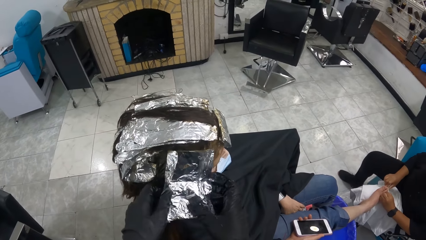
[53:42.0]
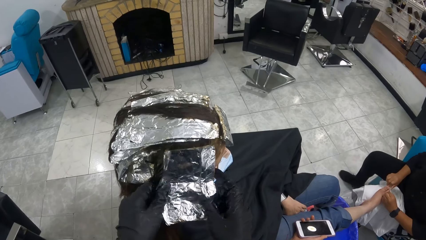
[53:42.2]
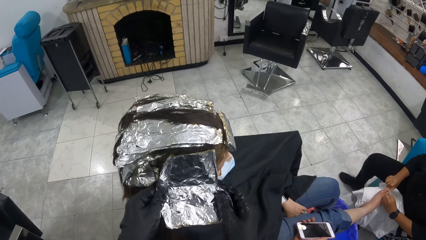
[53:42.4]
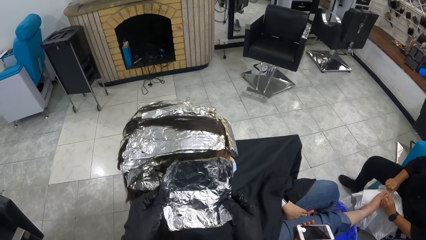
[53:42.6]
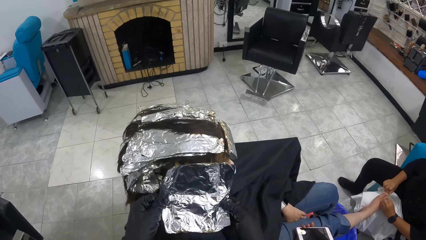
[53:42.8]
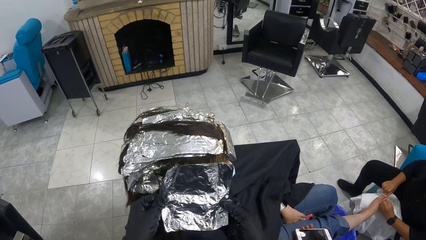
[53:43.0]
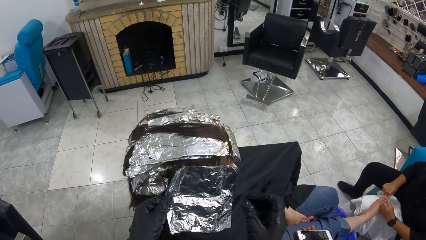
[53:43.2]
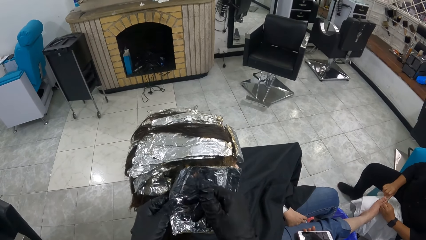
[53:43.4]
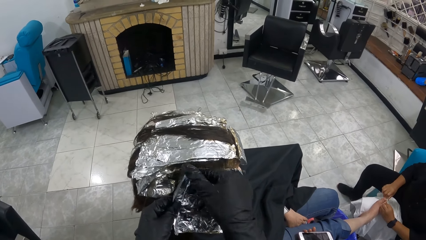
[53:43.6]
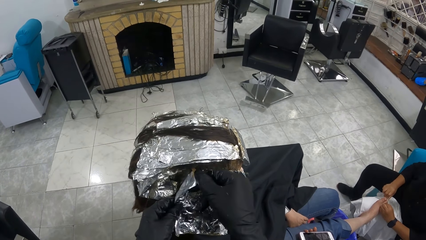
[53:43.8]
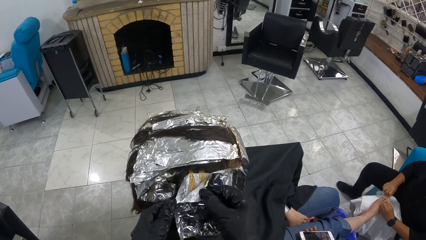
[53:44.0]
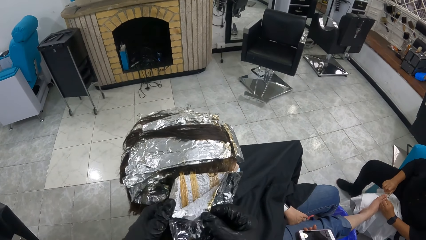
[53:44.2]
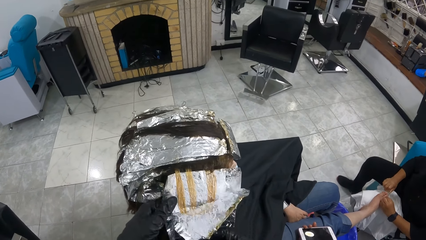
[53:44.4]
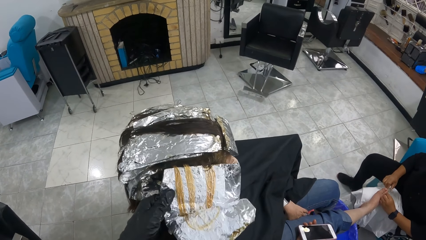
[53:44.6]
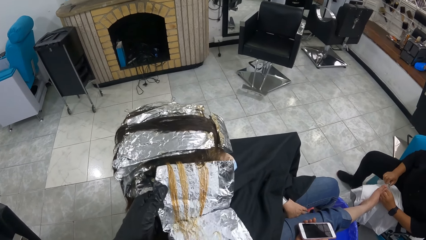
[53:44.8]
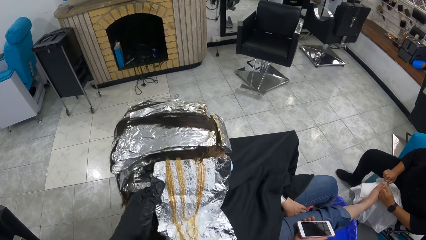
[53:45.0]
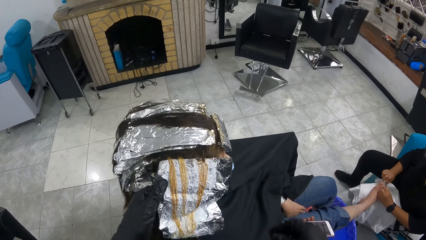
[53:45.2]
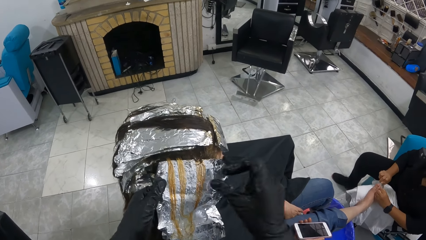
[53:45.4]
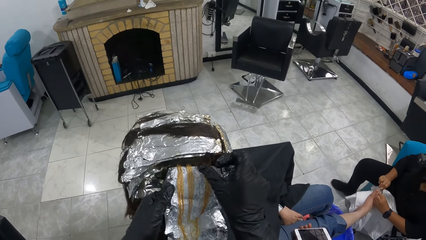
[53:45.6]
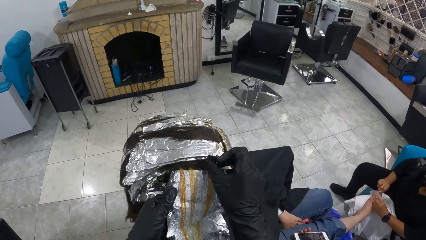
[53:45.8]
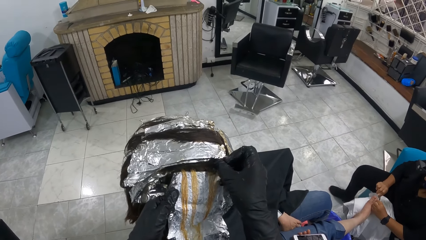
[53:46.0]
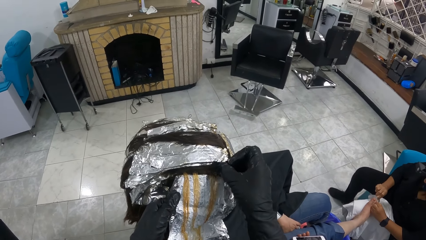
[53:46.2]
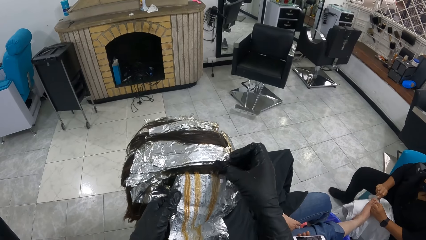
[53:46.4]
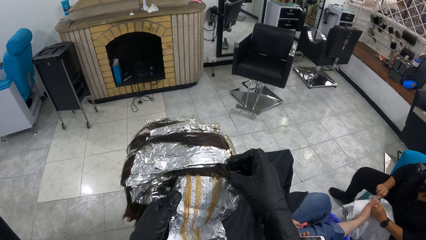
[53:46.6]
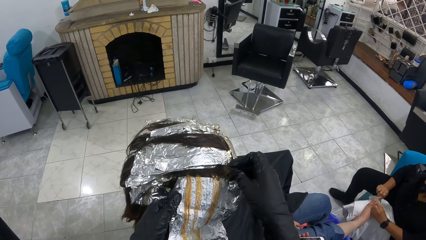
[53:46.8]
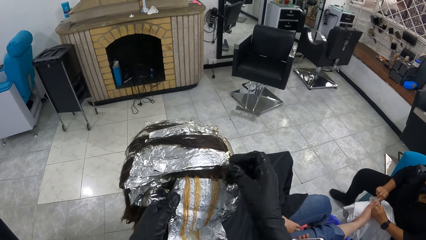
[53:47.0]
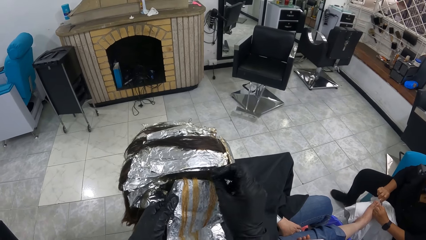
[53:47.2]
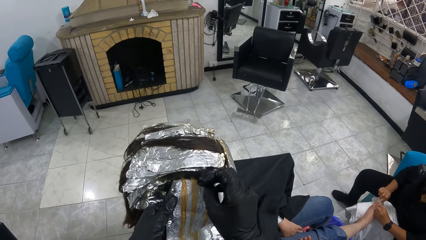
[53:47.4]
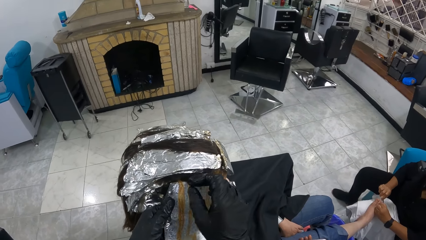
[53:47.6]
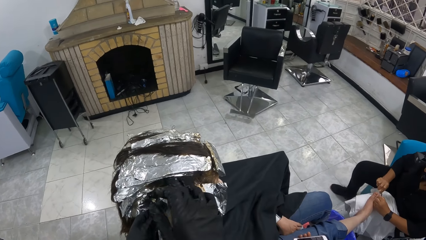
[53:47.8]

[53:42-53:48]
The camera wearer touches the woman's hair.

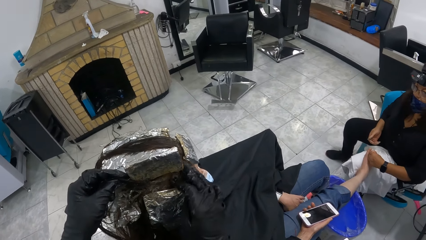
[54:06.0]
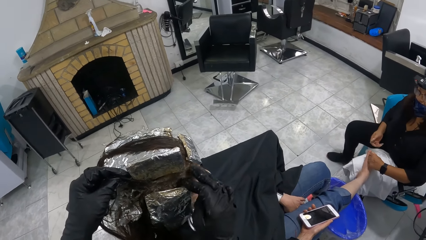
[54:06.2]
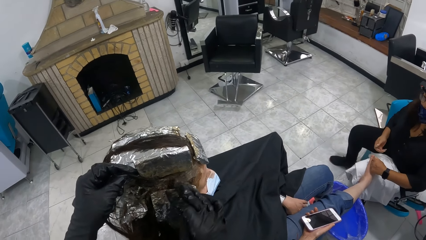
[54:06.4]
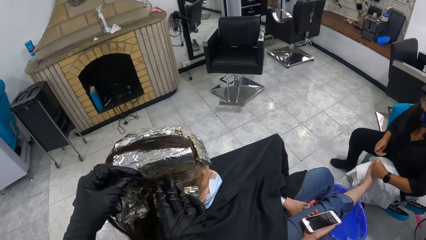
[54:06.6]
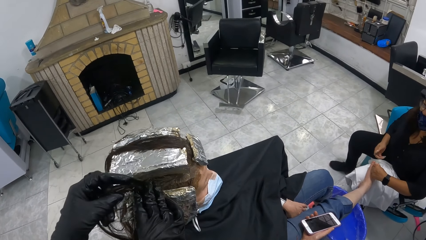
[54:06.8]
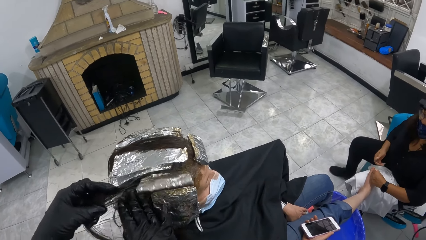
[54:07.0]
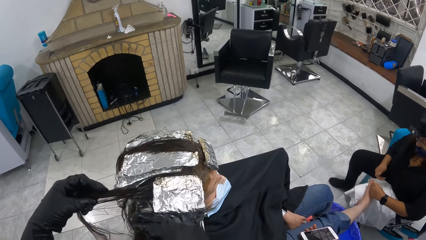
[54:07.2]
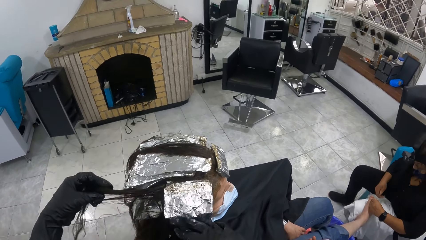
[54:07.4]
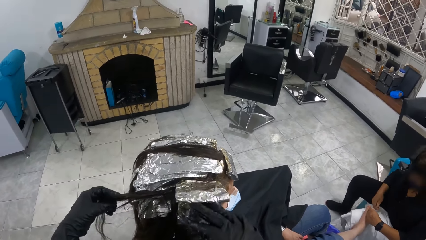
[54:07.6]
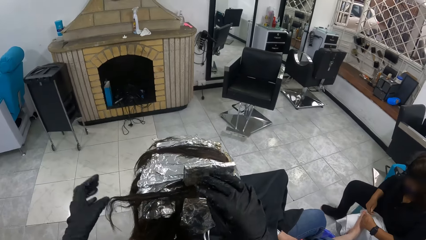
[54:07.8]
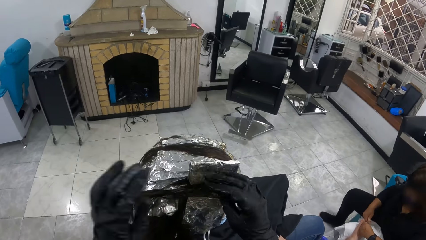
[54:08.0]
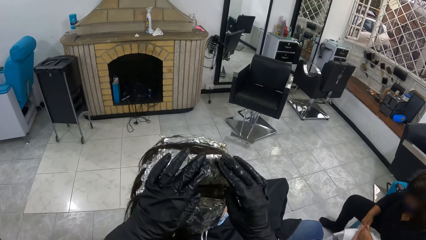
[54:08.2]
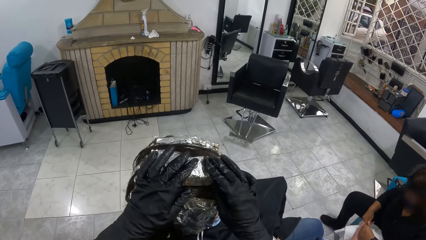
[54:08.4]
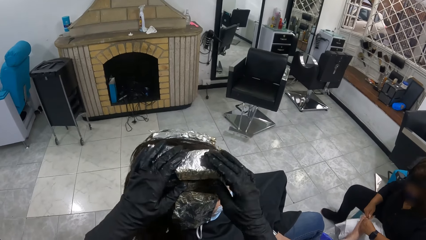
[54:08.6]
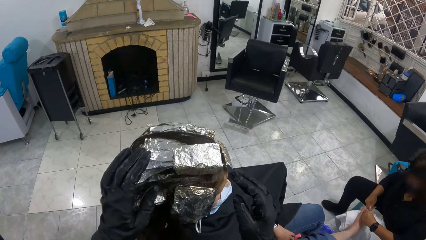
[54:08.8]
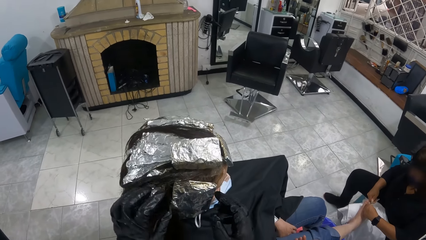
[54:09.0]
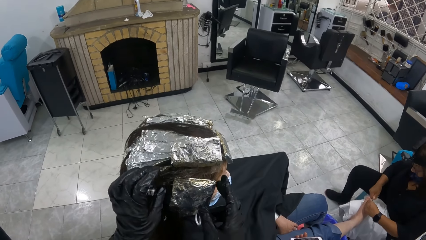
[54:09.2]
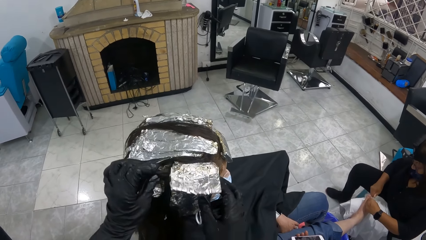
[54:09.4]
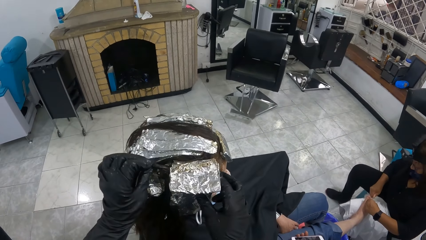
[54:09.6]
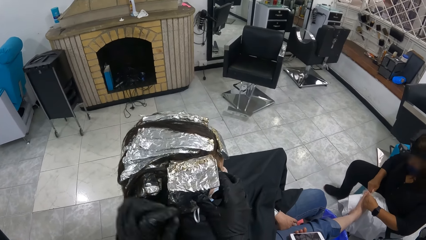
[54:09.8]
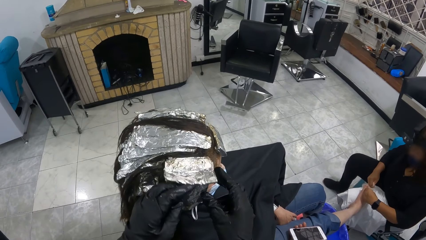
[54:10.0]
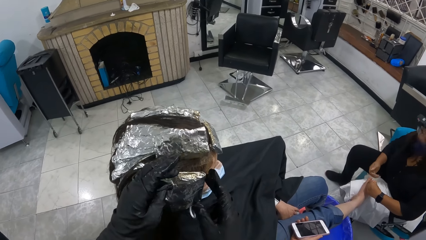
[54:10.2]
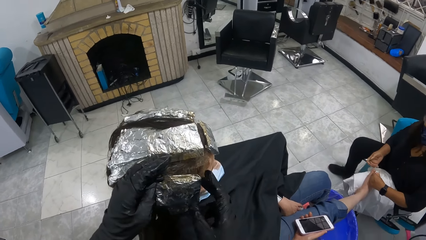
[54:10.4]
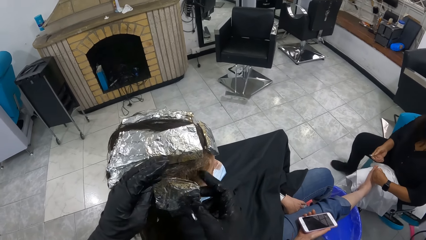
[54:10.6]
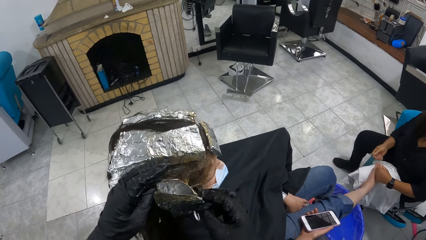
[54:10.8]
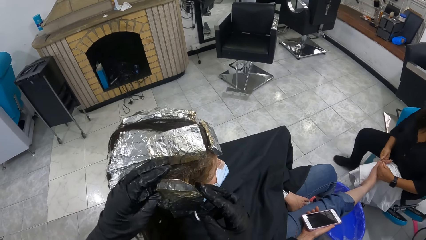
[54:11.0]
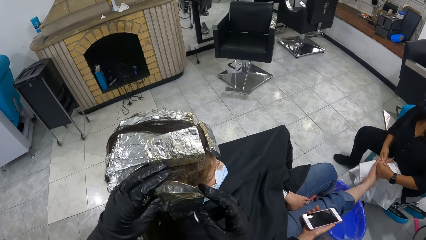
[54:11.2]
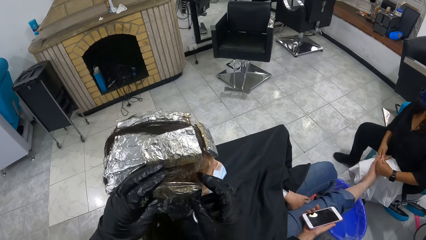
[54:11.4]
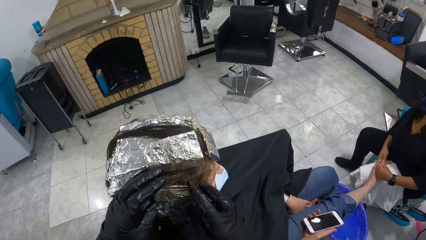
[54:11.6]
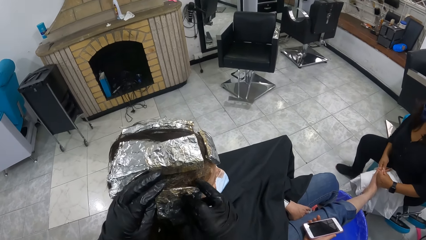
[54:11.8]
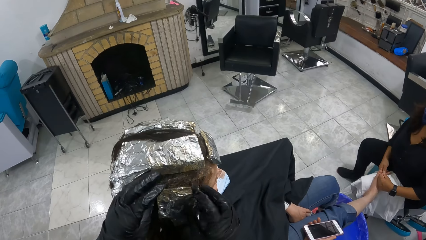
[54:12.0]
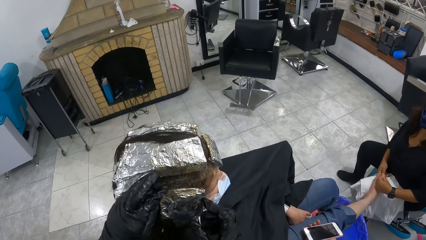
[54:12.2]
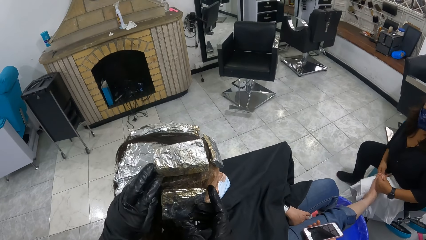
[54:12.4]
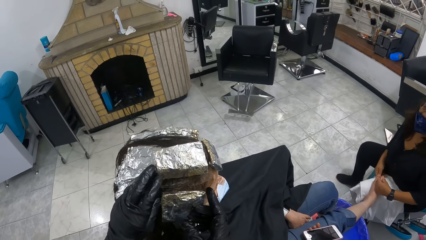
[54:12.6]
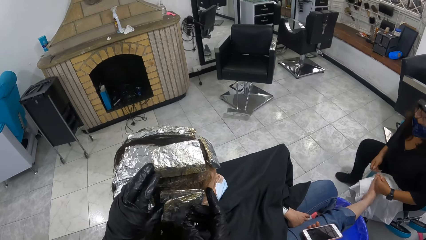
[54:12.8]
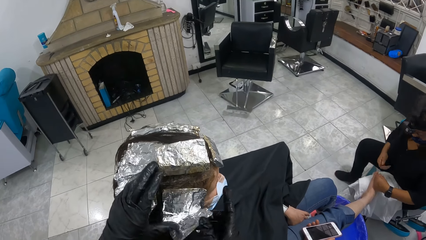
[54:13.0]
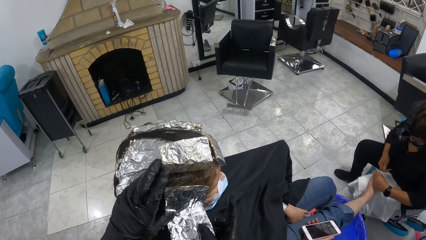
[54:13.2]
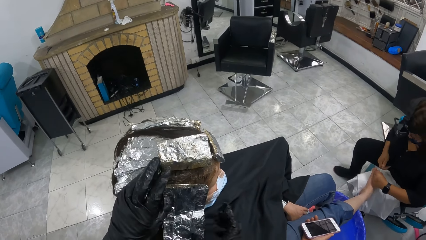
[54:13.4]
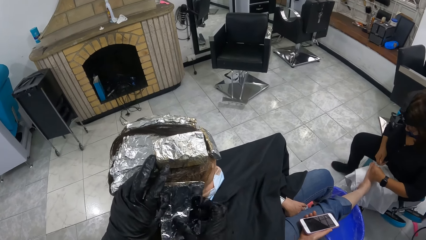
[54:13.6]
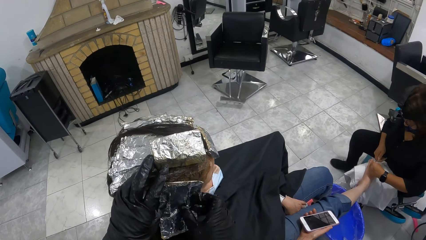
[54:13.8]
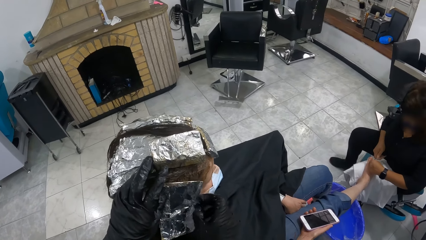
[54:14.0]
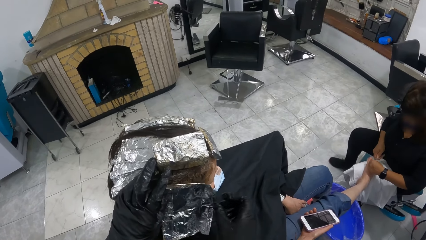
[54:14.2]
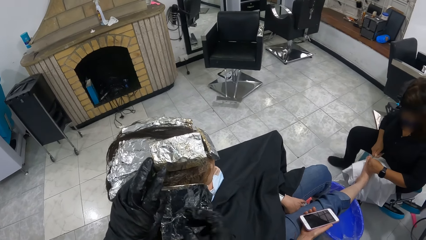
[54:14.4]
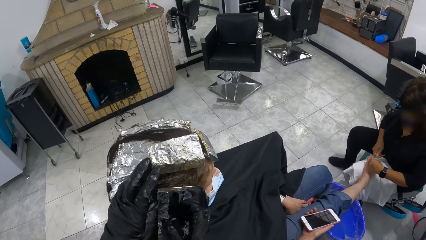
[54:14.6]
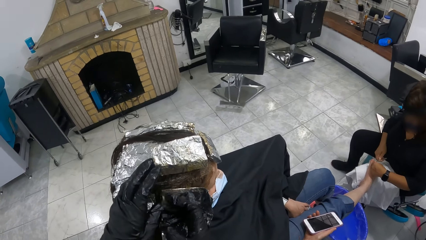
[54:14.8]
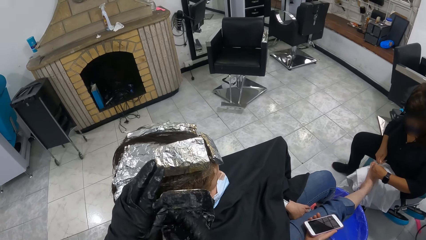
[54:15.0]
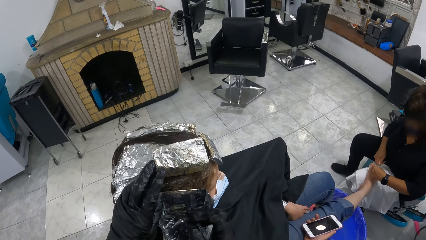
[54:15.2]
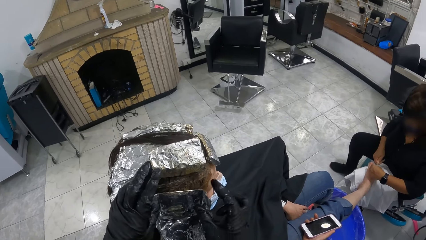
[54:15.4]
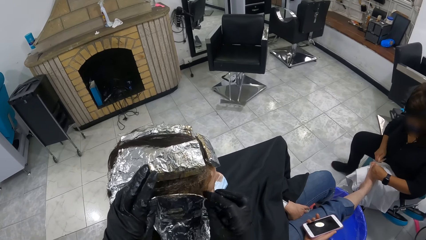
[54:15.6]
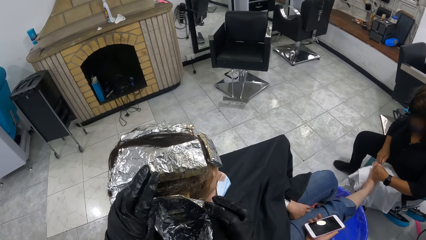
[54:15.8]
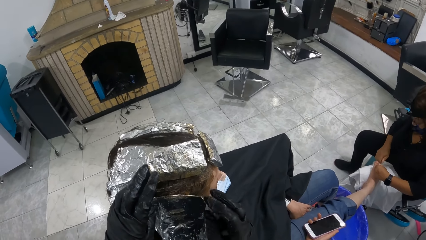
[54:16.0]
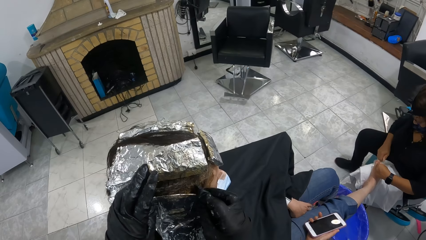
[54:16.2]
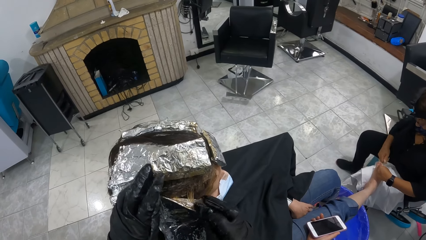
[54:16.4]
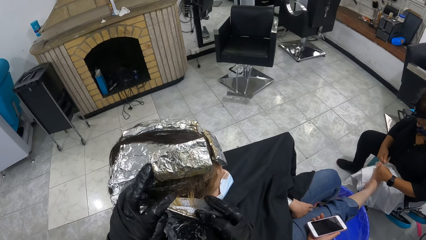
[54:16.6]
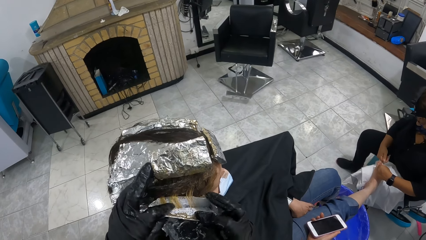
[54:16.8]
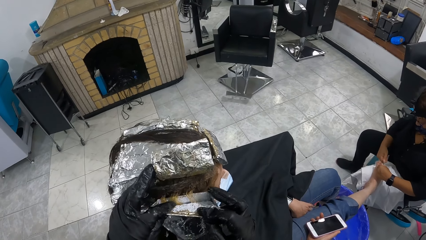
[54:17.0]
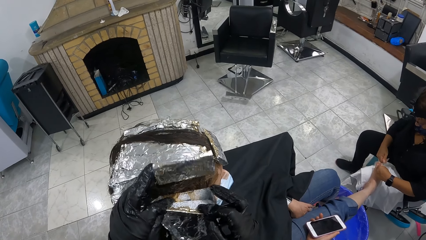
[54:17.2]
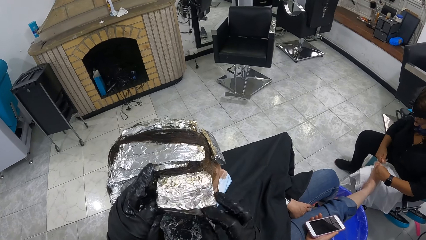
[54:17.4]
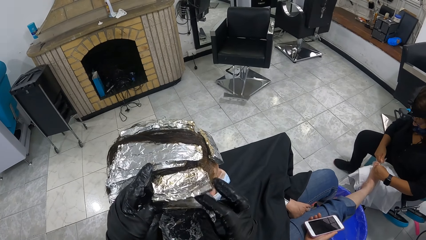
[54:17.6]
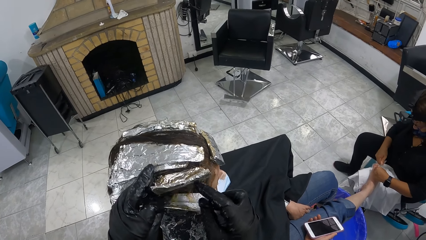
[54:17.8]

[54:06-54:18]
The camera wearer pulls the woman's hair. They pull the foil on the woman. They move both hands. They touch the woman's hair. They unfold the foil on the woman's hair with both hands.
